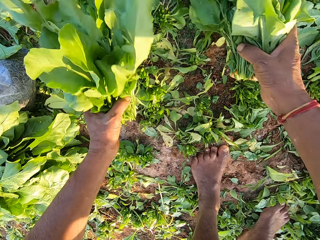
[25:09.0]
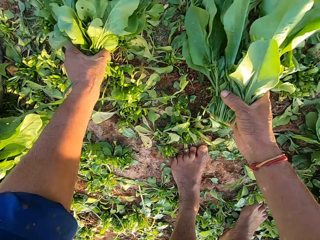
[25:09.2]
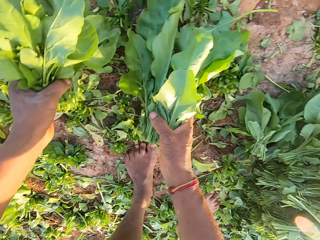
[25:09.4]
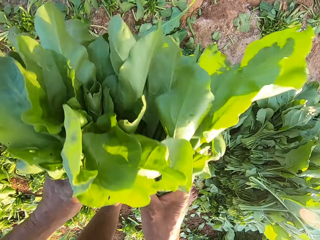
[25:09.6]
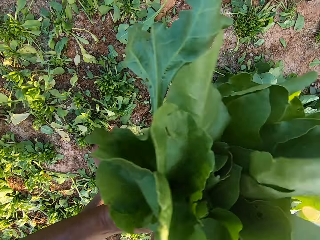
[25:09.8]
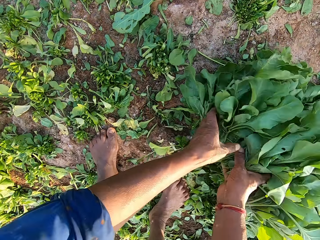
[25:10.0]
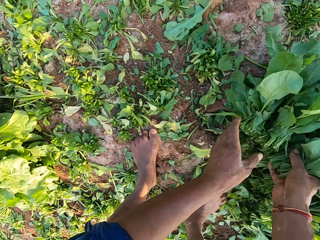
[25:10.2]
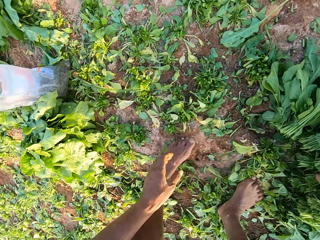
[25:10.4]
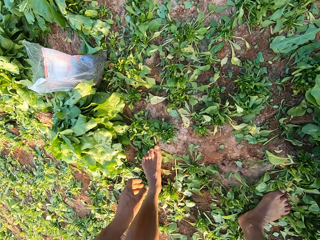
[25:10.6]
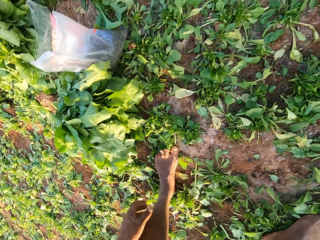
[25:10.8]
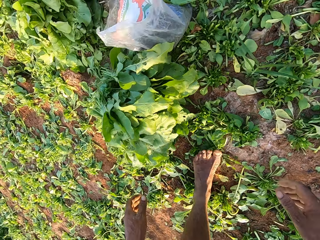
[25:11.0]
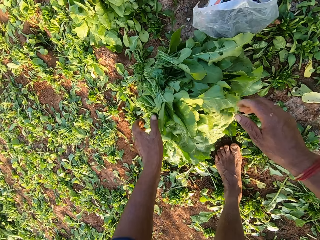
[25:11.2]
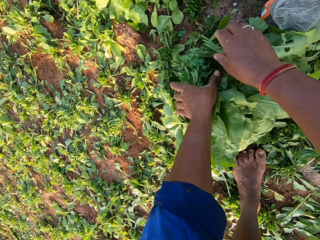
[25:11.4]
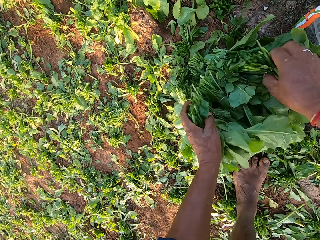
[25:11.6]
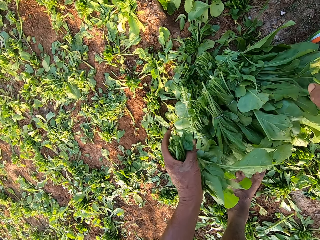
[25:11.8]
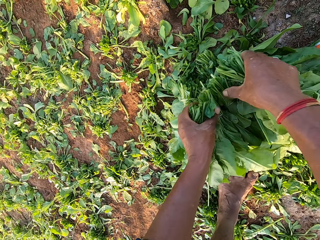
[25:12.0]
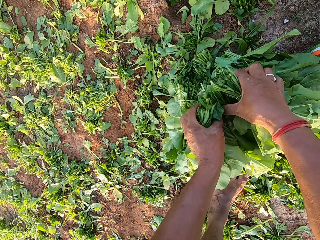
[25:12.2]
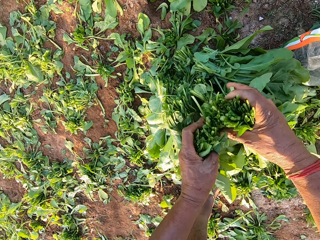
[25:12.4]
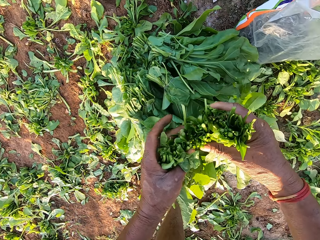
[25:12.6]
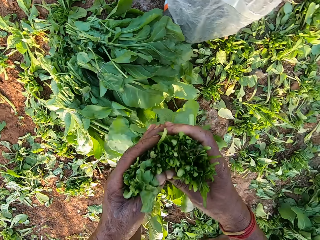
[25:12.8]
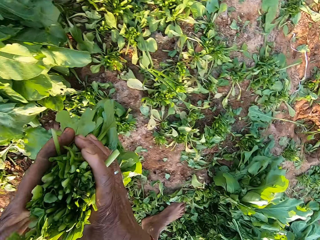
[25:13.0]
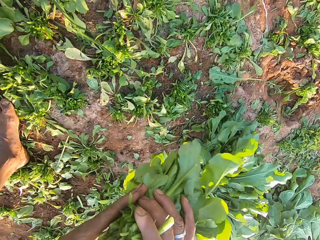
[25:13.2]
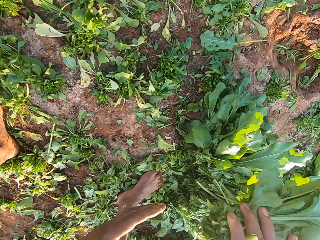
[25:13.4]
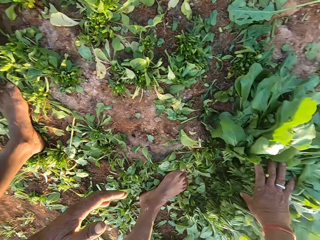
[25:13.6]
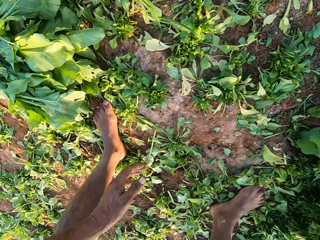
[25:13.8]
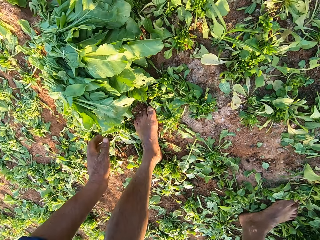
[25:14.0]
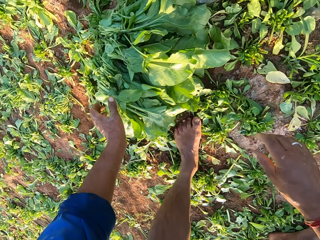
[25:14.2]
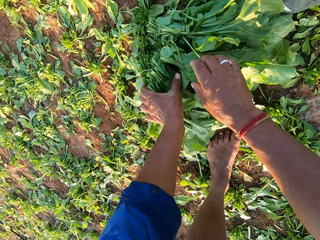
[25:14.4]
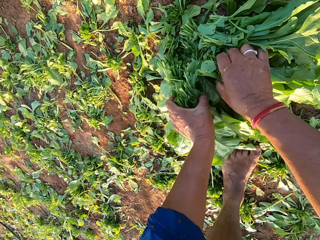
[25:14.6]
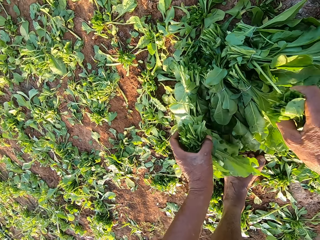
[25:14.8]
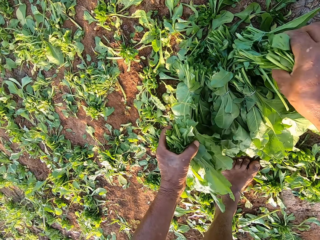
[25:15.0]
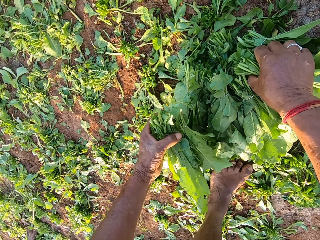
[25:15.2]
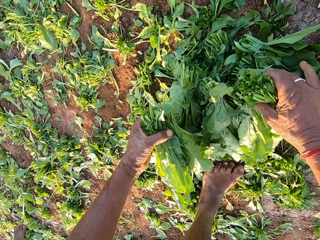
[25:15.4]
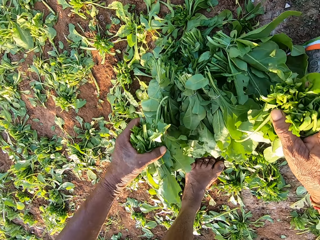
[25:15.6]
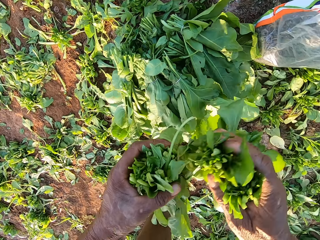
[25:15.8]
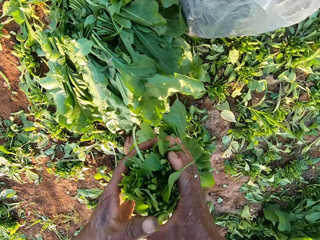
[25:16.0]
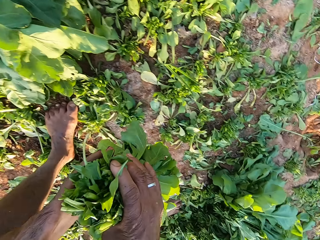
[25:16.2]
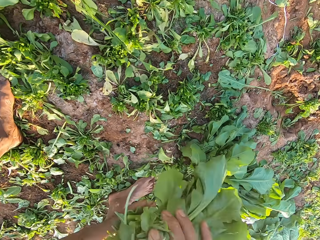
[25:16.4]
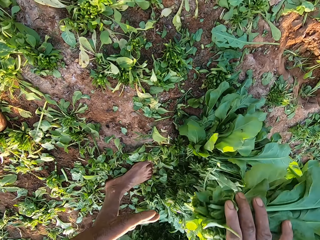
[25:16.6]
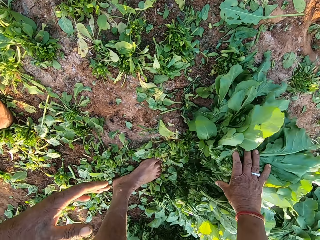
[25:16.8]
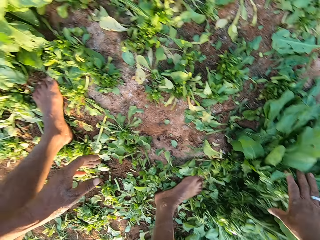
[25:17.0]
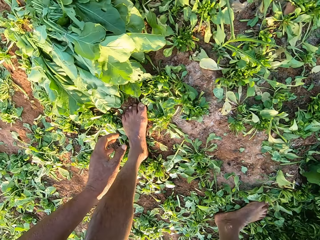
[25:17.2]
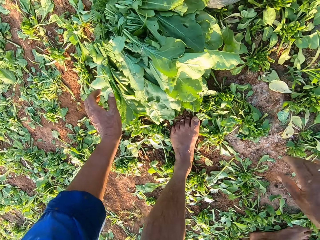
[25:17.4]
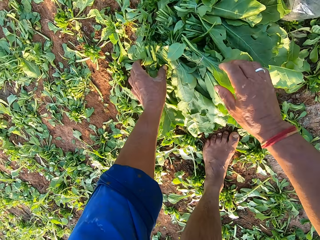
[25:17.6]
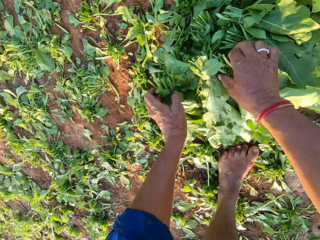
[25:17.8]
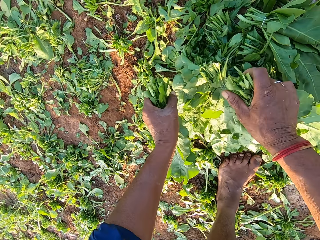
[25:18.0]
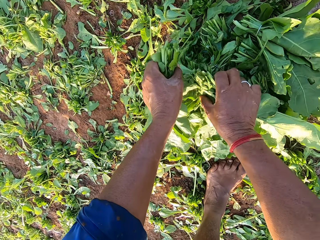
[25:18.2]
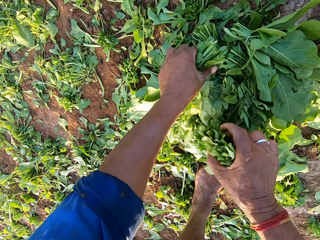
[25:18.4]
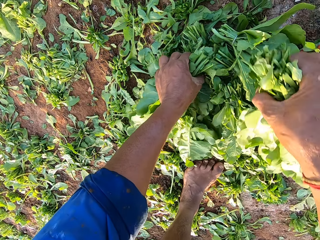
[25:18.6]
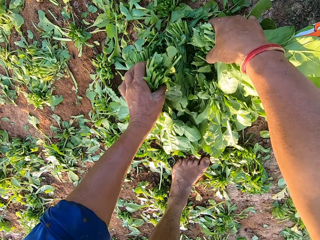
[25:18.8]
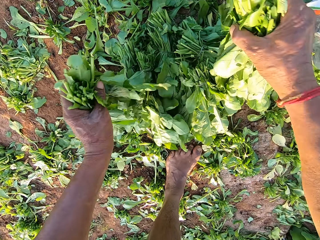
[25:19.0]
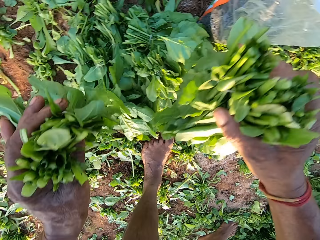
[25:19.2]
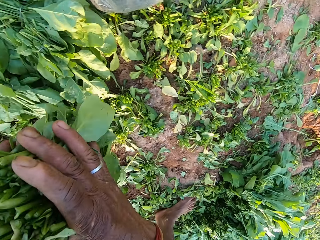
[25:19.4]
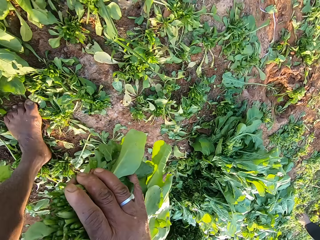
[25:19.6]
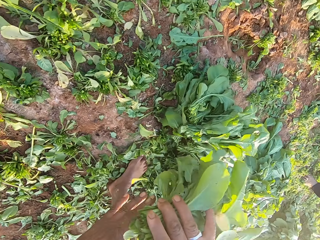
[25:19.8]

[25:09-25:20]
The camera wearer drops the spinach leaves on the ground, on the other bunches, with both hands. They pick up some spinach leaves on the ground with both hands. They drop the spinach leaves on the ground, on the other bunches, with both hands. A woman converses. The camera wearer picks up some spinach leaves on the ground with both hands. A man converses. The camera wearer drops the spinach leaves on the ground, on the other bunches, with both hands. They pick up some spinach leaves on the ground with both hands.

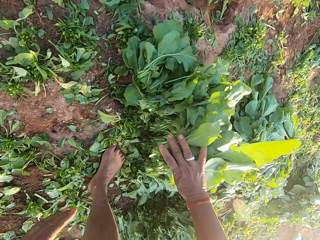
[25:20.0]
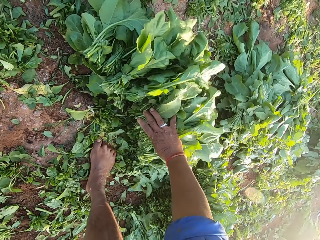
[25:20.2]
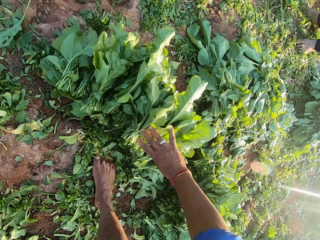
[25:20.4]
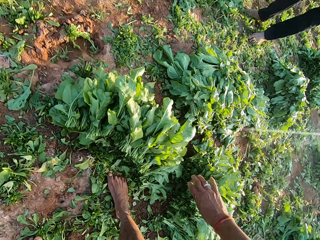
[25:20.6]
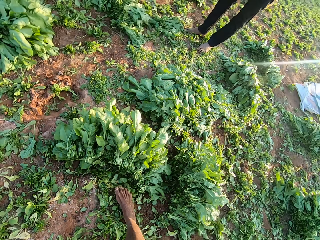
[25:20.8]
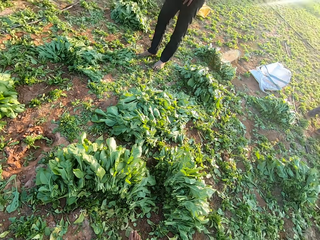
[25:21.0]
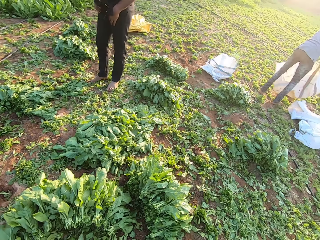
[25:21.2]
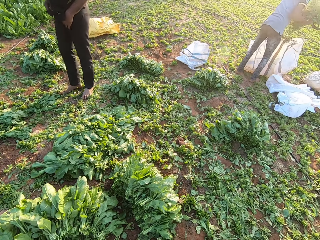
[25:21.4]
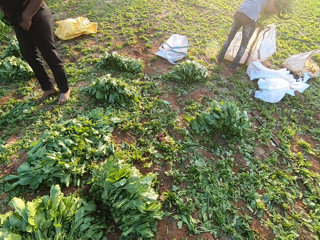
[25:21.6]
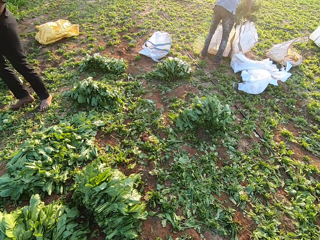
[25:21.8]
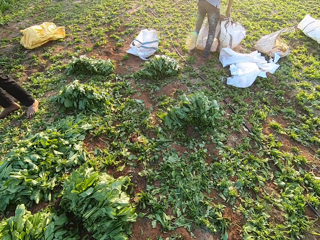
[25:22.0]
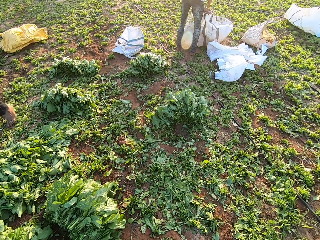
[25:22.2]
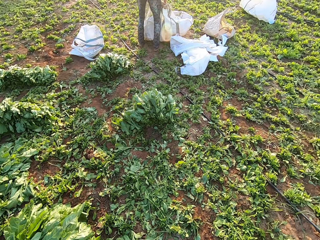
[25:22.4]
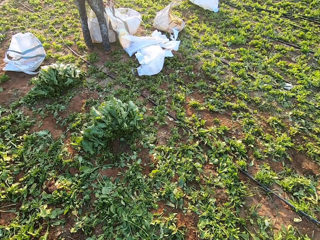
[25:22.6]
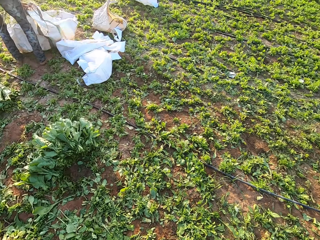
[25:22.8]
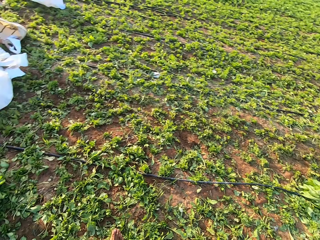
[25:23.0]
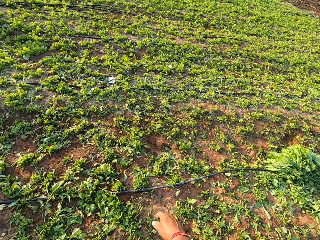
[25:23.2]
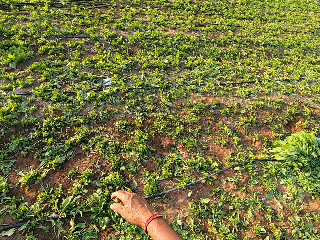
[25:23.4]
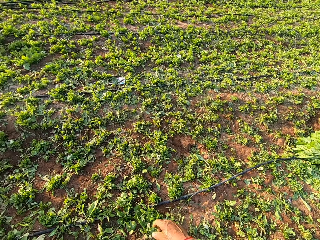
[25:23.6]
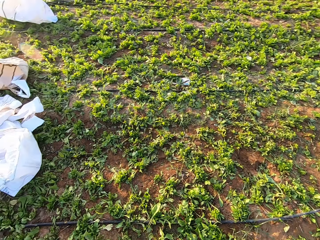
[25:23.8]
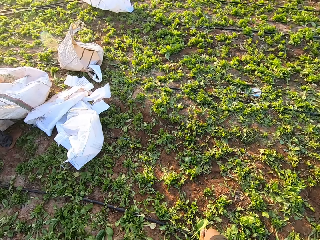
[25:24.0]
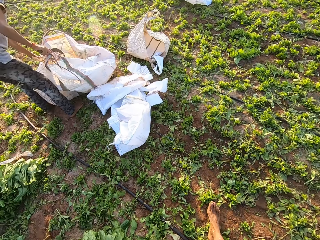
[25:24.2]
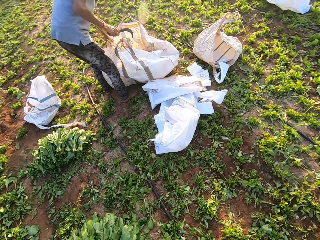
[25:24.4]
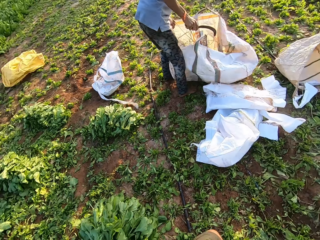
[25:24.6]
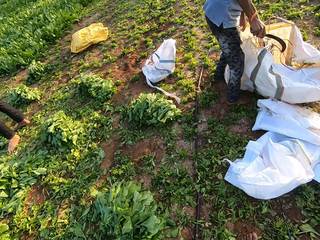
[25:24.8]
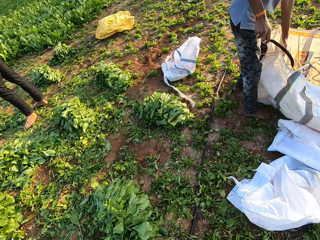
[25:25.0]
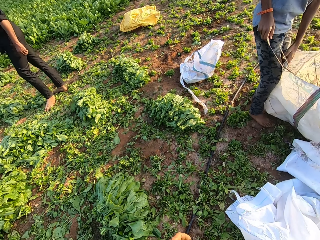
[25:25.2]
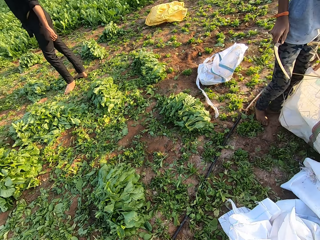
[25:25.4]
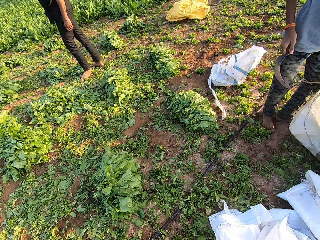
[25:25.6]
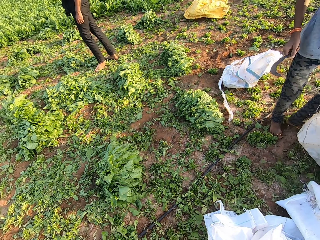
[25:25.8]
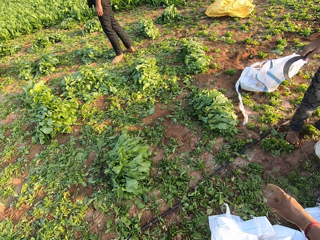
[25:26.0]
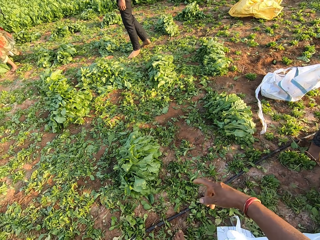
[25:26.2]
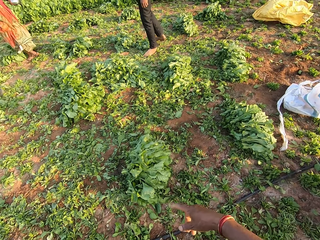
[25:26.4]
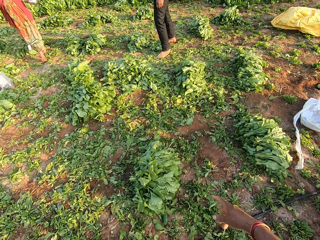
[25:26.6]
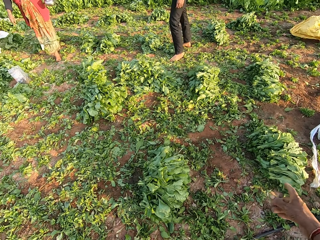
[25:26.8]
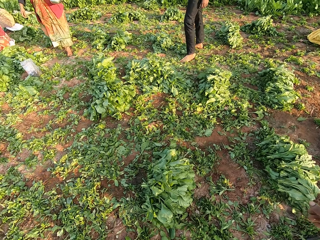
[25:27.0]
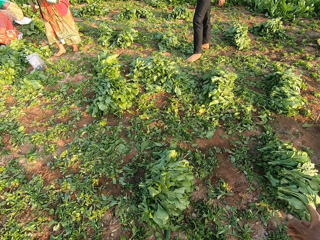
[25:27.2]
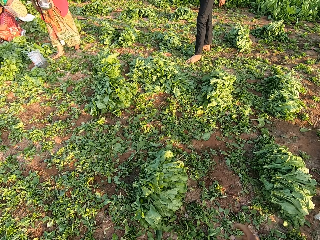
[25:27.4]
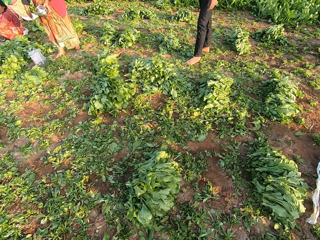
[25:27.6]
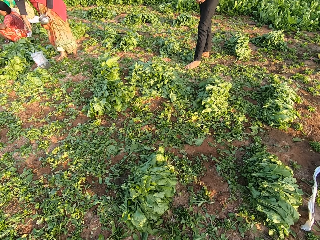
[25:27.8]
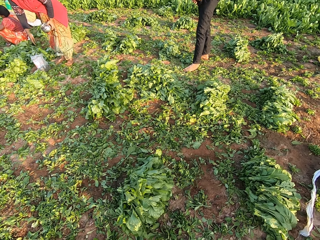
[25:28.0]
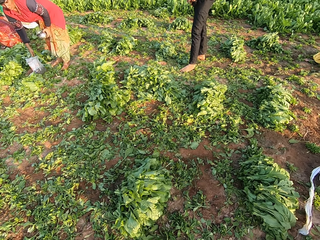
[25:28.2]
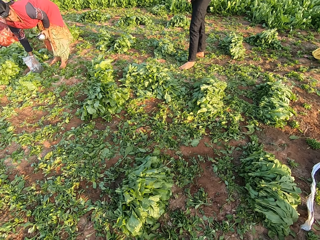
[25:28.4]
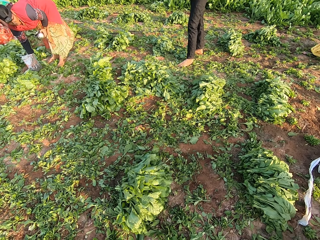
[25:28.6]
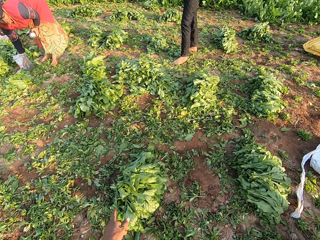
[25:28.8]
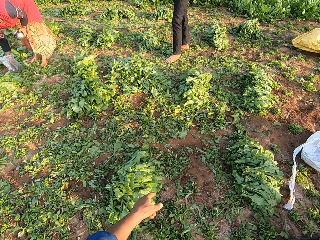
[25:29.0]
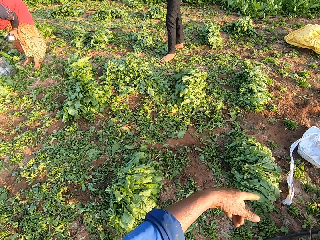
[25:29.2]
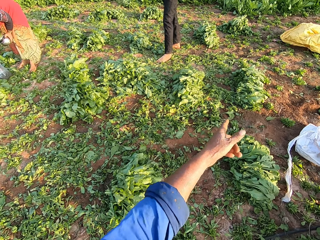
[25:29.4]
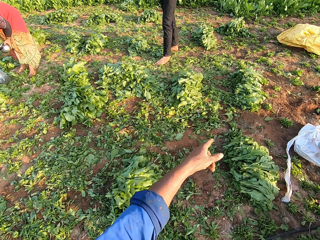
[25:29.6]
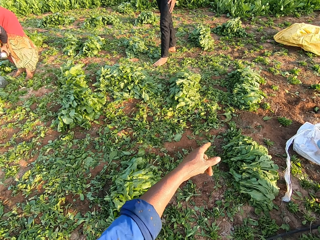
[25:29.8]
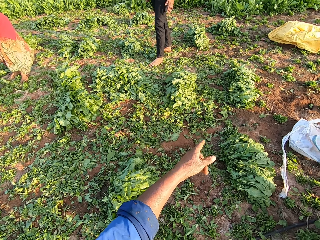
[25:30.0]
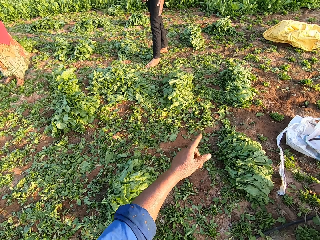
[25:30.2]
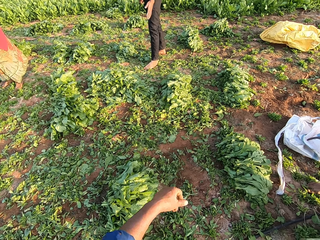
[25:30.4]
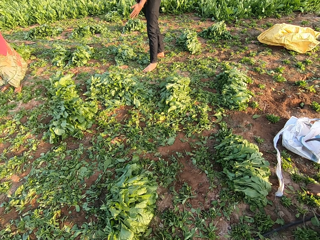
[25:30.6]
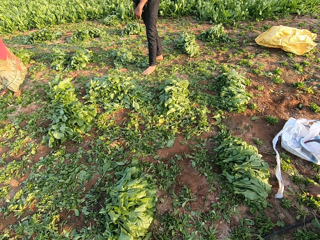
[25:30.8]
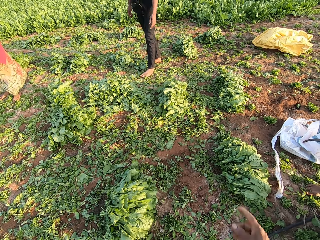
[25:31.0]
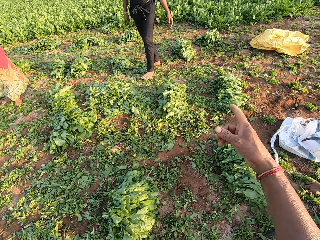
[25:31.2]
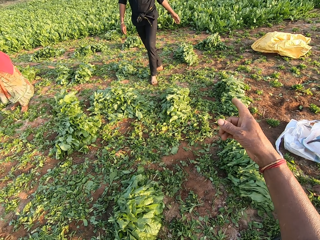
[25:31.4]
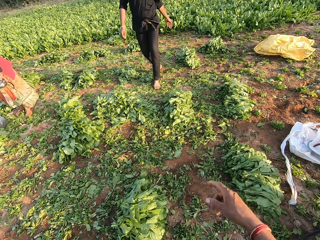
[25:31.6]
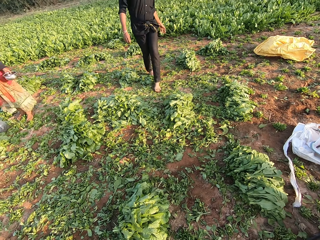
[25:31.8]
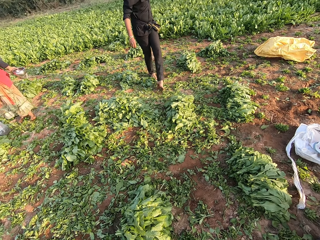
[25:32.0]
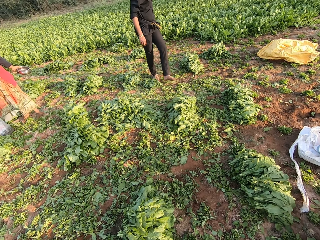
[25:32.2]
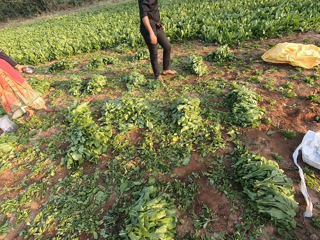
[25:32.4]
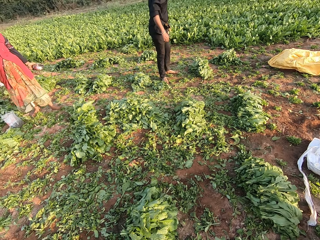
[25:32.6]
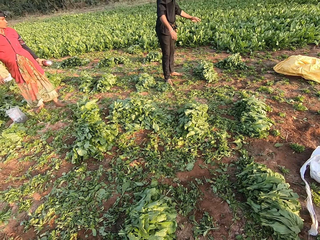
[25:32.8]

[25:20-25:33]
The camera wearer drops the spinach leaves on the ground, on the other bunches, with both hands. They look around. They converse with a man. They walk forward. They look around. They converse with the man. The man converses with the camera wearer. The camera wearer converses with the man. The man converses with the camera wearer. The camera wearer converses with the man.
